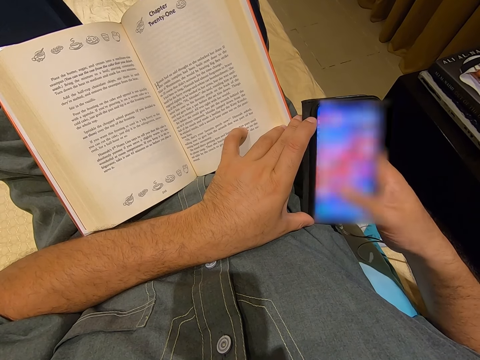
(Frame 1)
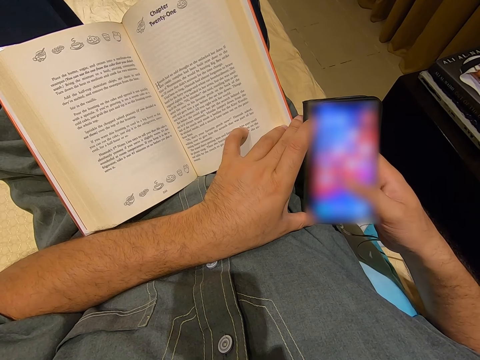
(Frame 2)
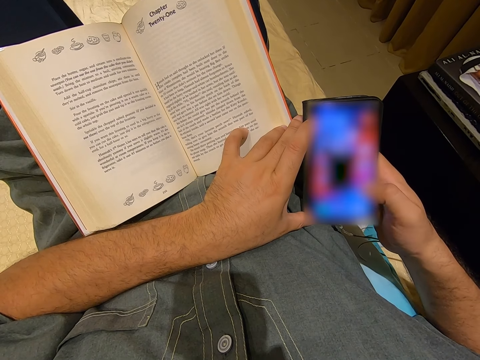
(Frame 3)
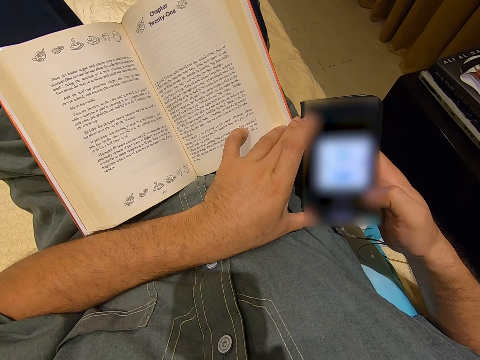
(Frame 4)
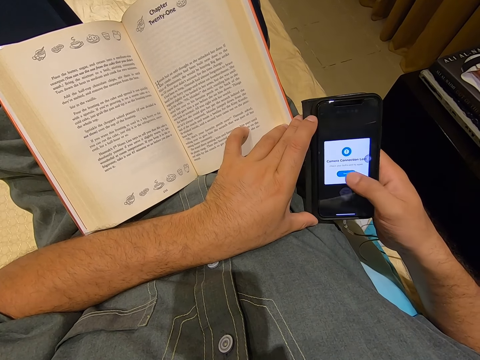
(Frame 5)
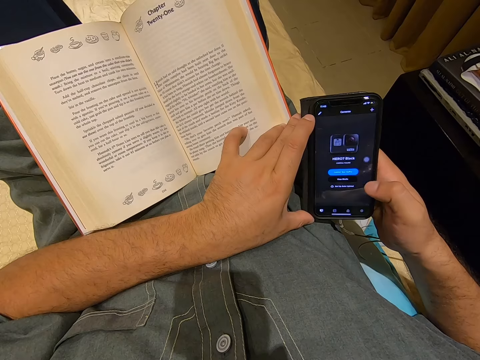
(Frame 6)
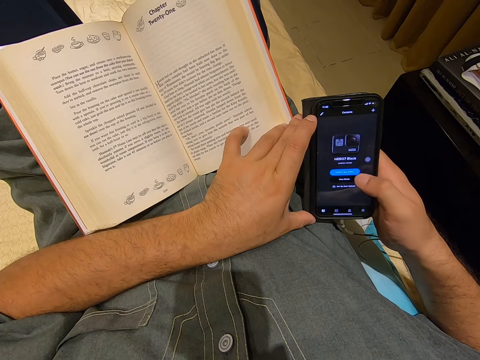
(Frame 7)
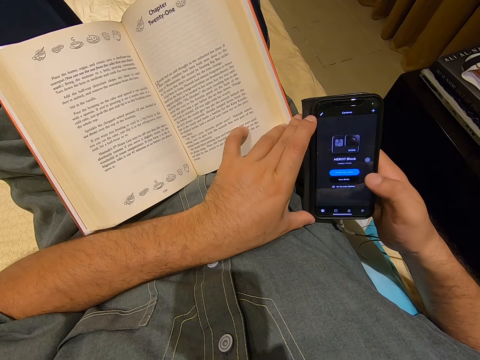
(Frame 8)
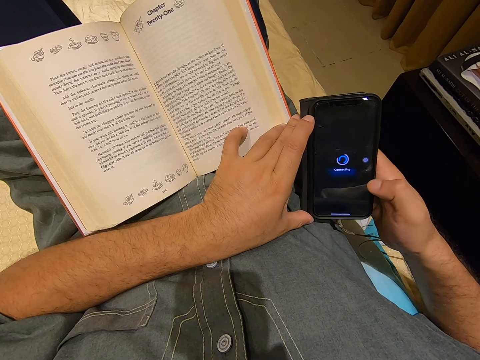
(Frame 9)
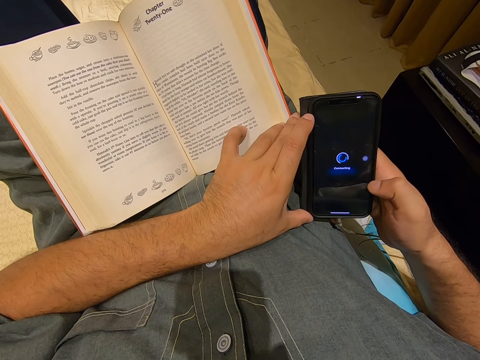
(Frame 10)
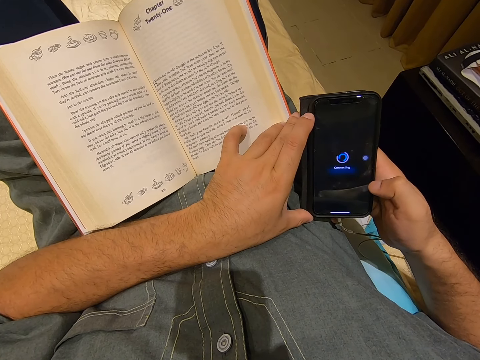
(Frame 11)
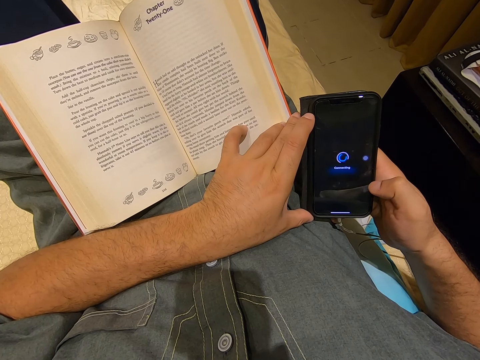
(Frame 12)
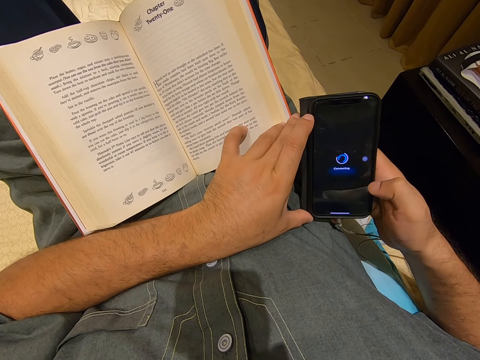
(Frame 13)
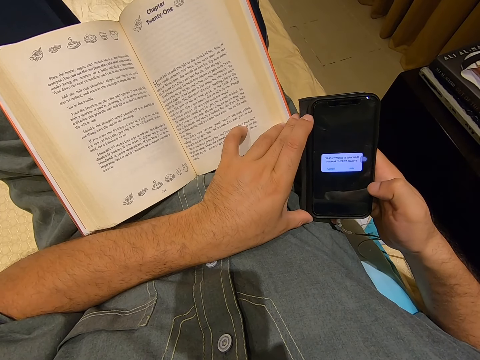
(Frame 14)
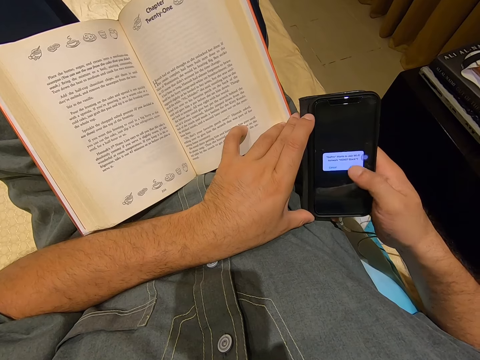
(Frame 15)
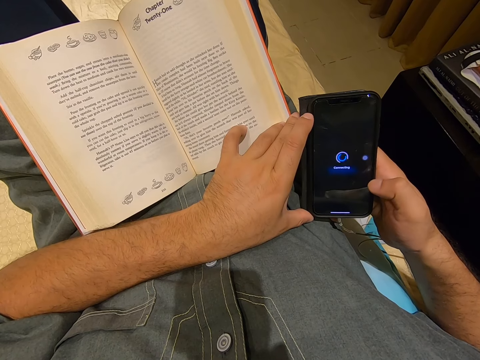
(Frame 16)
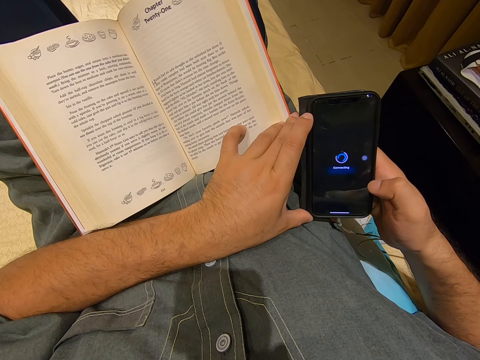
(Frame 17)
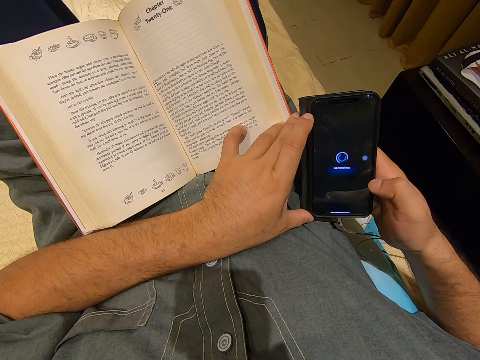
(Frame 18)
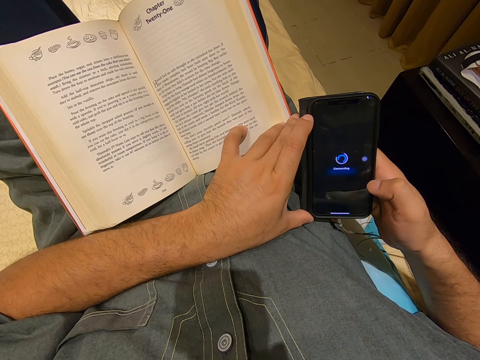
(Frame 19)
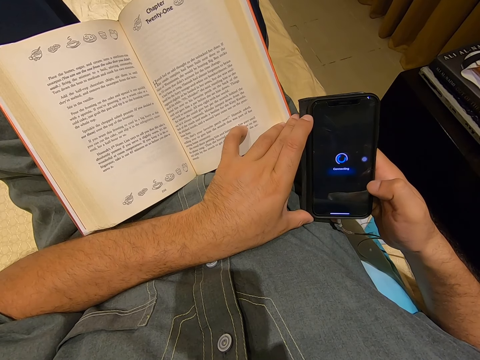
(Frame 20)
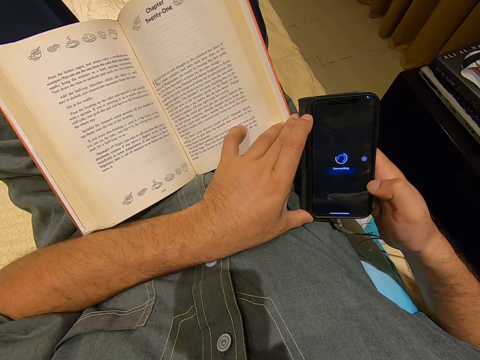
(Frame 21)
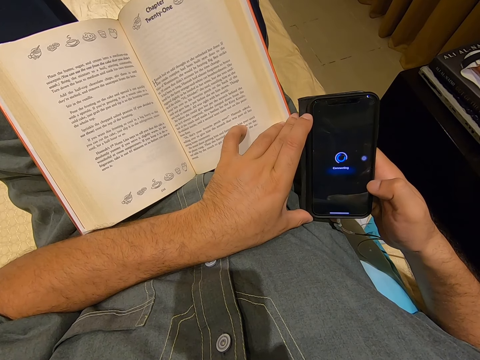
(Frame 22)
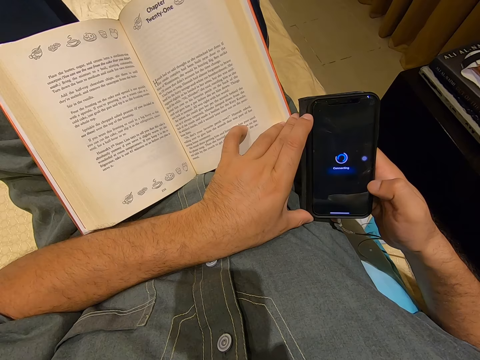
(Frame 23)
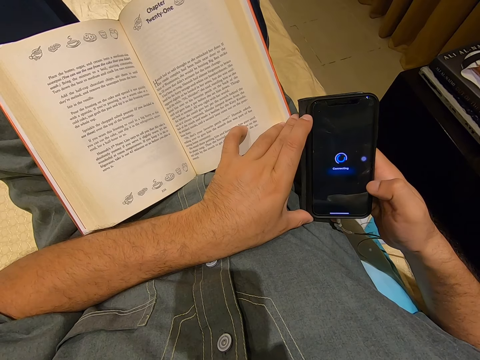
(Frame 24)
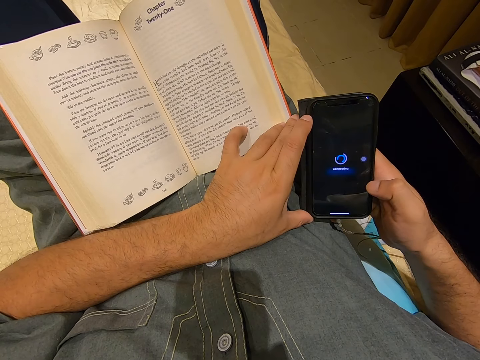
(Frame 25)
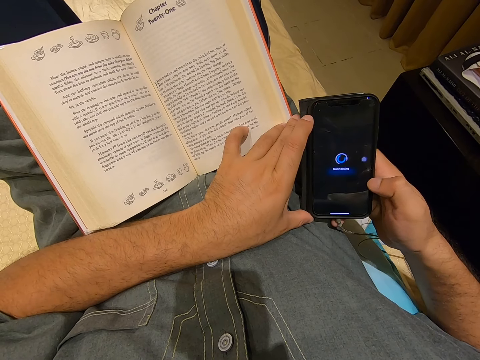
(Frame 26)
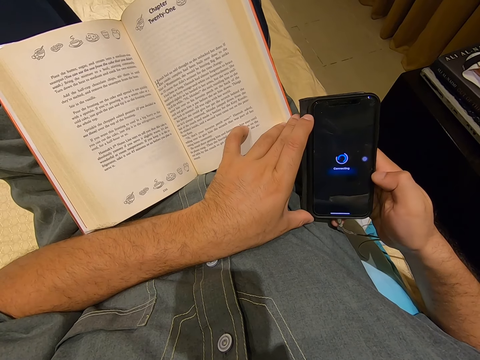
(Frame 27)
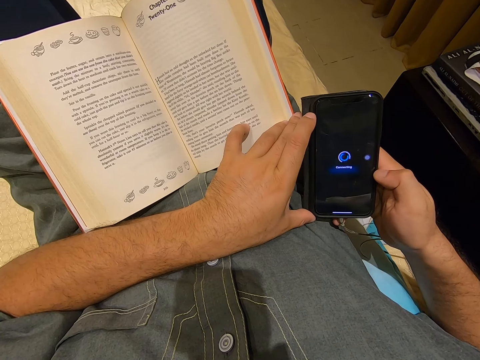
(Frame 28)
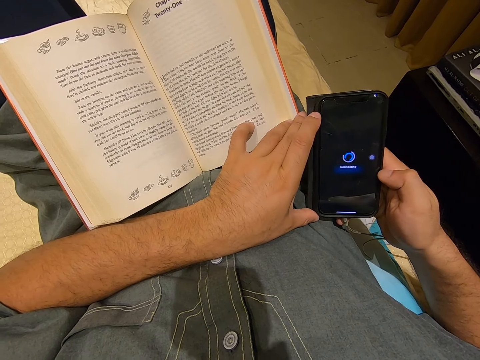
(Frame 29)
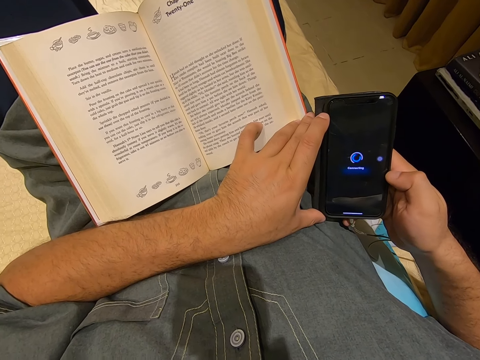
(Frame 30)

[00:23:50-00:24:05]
The camera wearer taps on a phone. They lift a finger. They tap on the phone. They remove the hand.

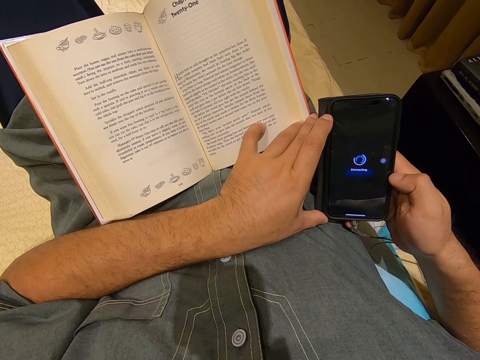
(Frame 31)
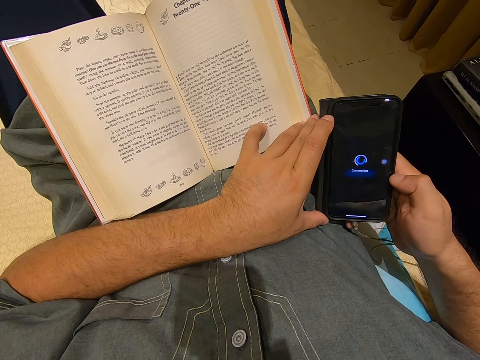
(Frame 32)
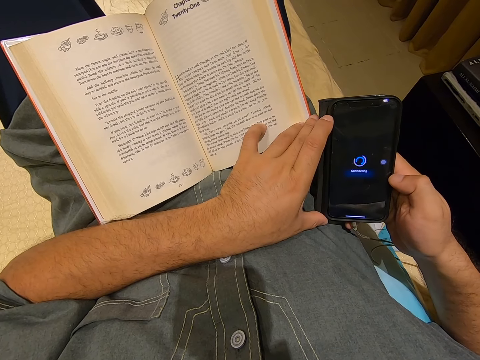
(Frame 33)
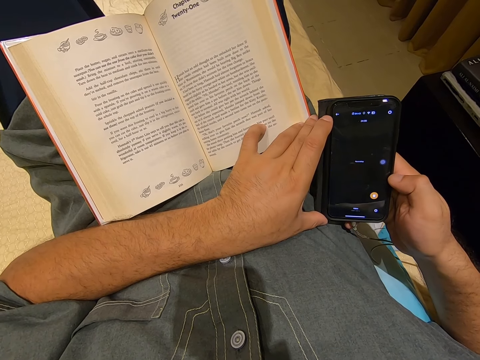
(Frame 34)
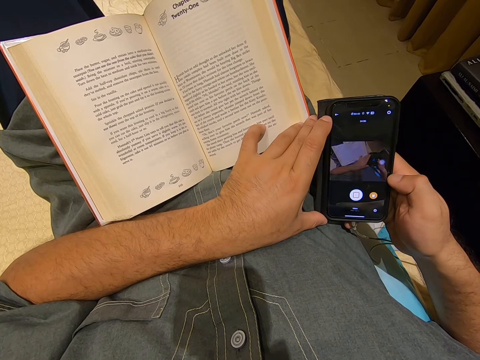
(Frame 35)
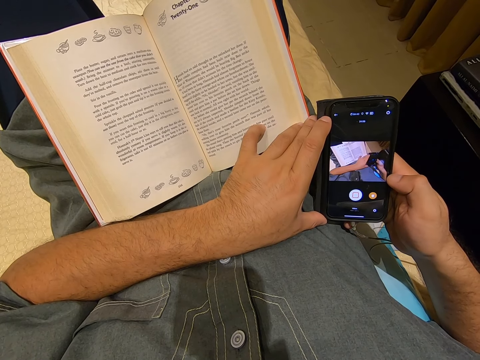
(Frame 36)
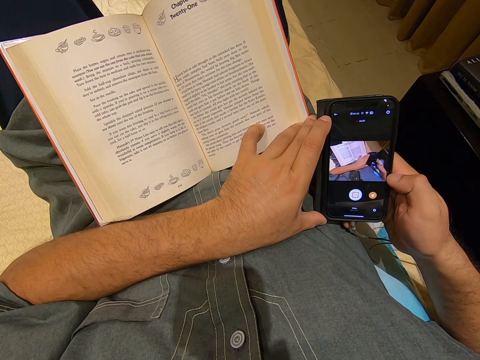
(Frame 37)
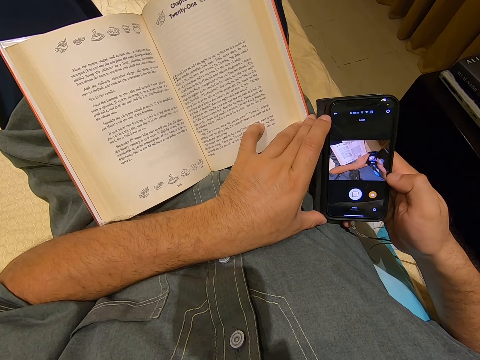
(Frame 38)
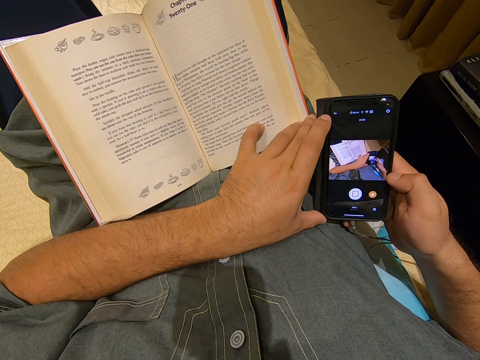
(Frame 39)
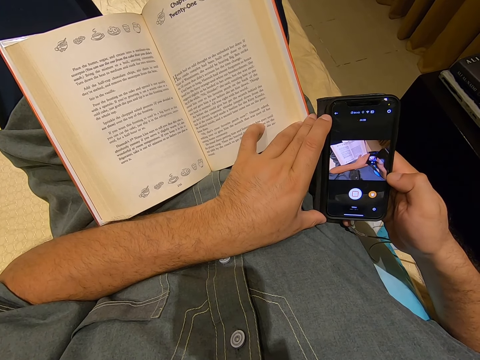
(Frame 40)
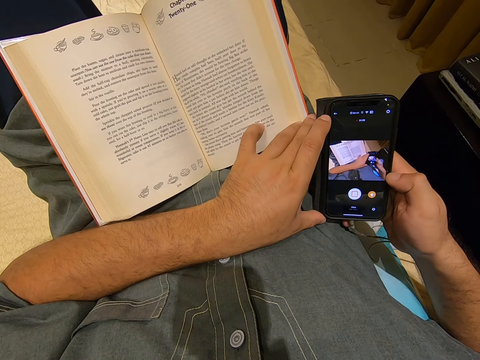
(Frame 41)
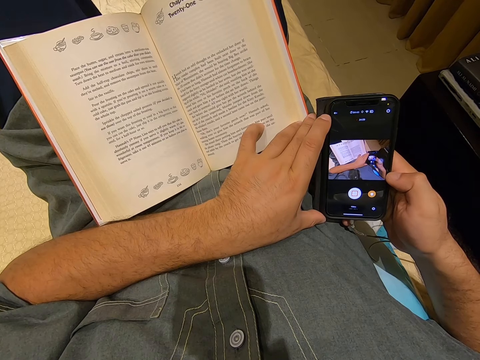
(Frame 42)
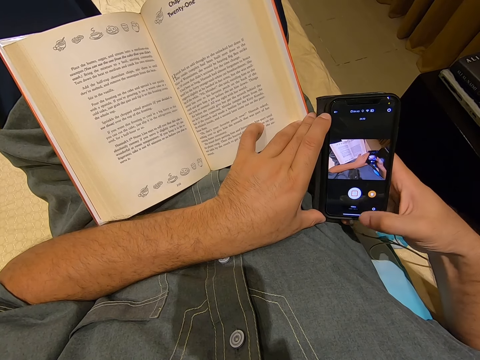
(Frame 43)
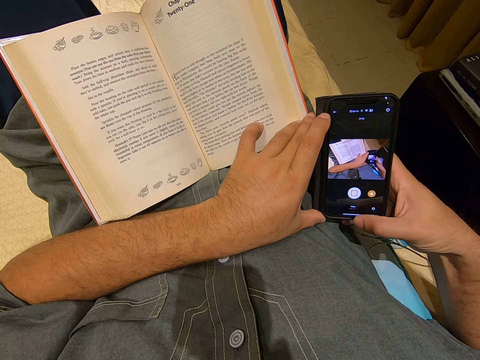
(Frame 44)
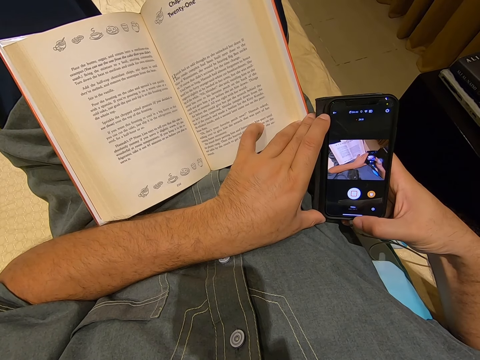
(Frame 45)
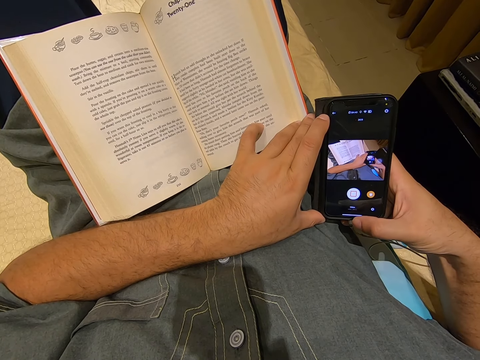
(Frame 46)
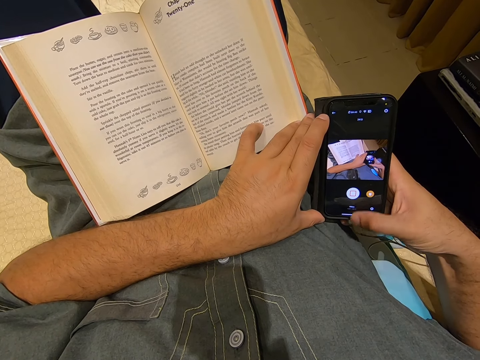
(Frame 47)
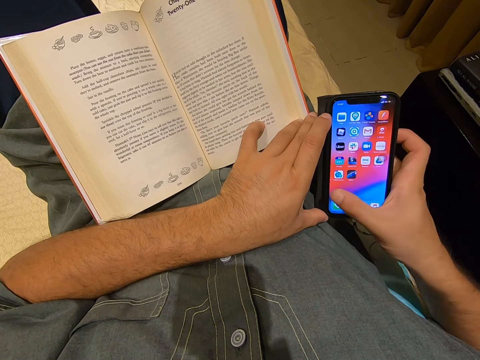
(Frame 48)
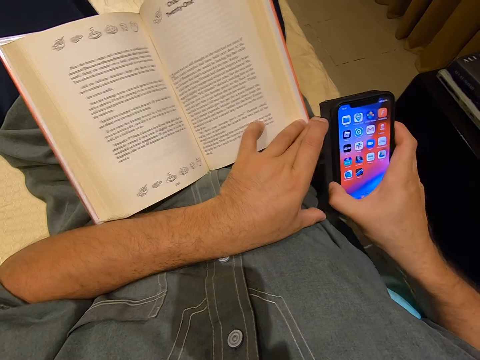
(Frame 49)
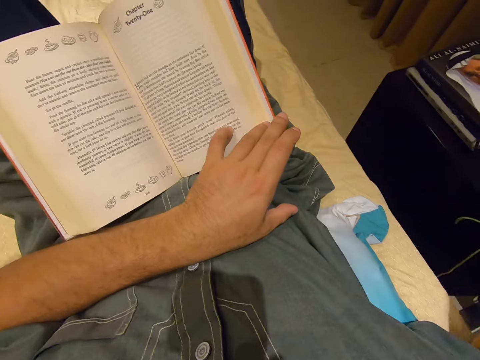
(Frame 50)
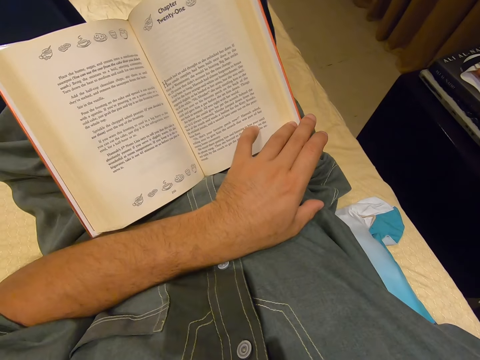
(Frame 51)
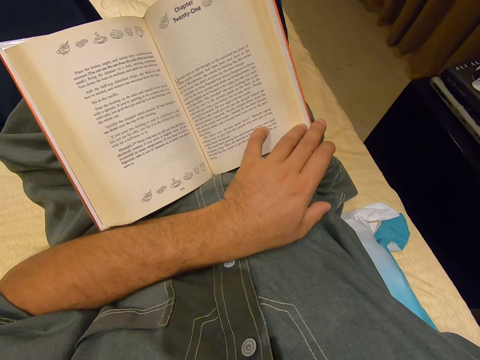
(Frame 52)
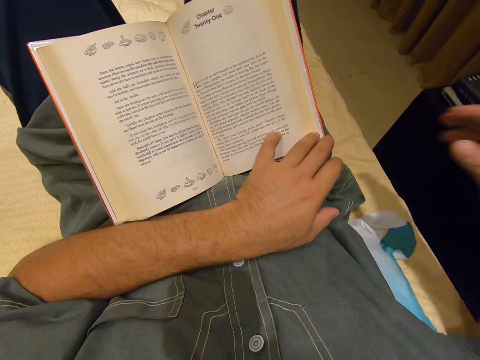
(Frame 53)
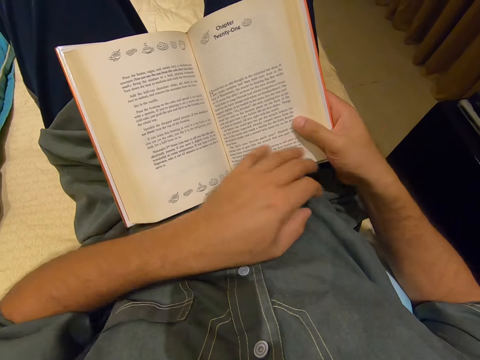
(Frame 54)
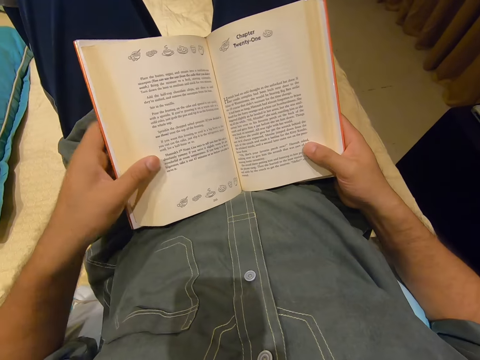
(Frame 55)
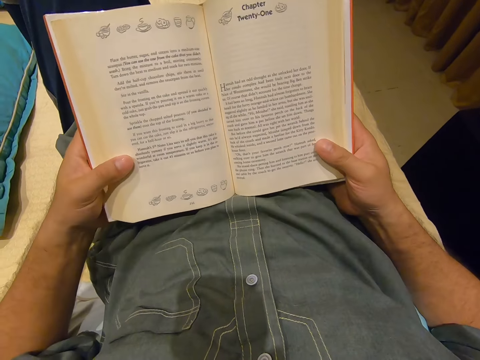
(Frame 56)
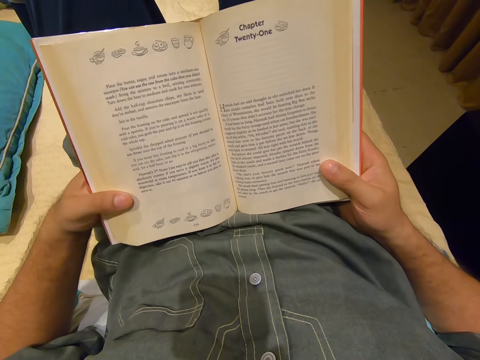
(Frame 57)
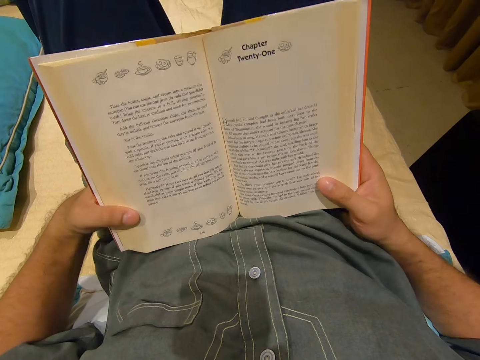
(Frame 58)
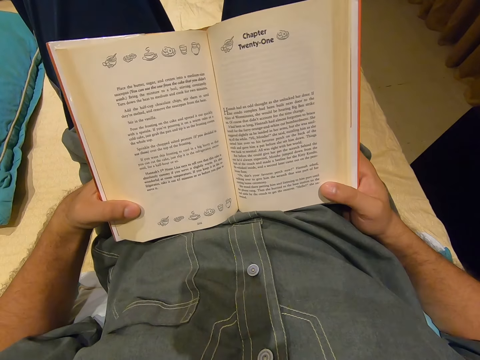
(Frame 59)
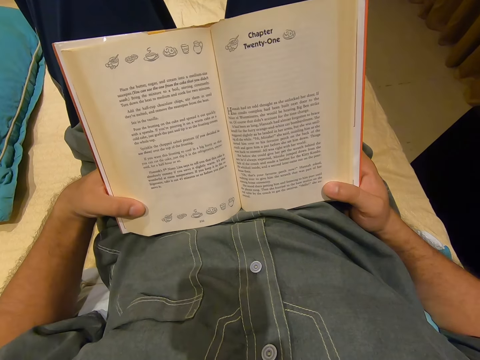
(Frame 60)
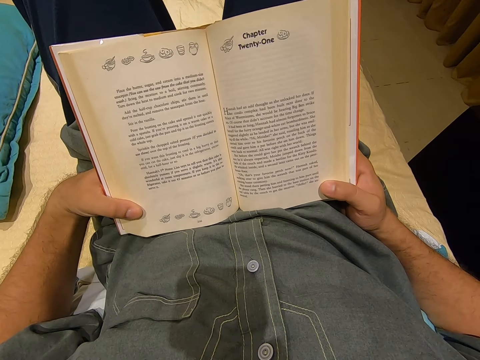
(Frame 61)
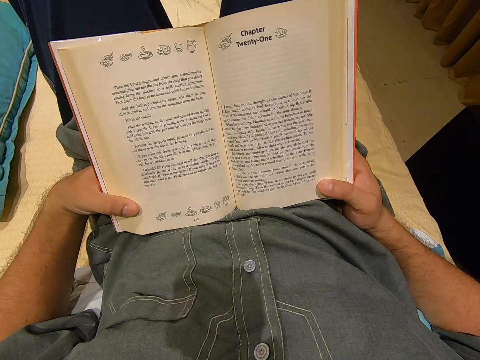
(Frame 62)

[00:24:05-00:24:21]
The camera wearer scrolls. They place the phone away. They hold a book. They read the book. They lift the book.
